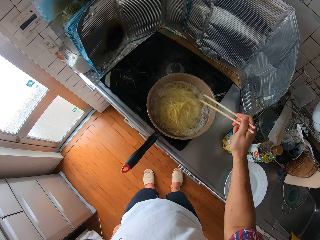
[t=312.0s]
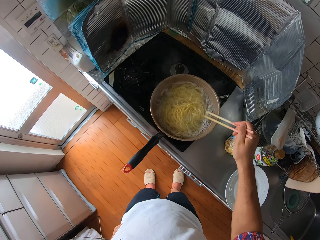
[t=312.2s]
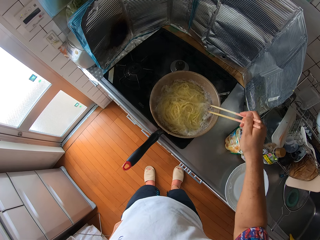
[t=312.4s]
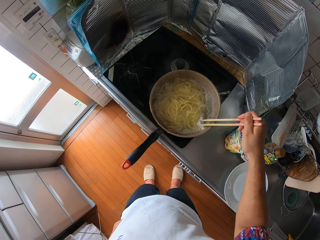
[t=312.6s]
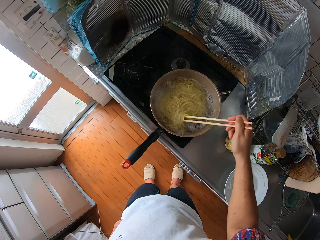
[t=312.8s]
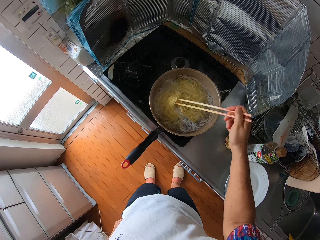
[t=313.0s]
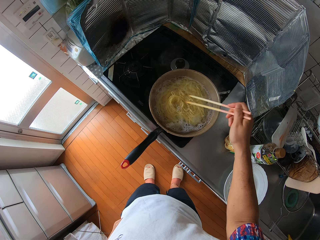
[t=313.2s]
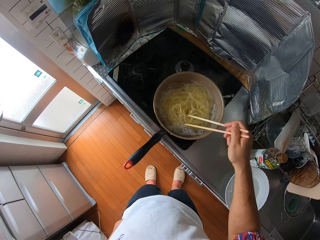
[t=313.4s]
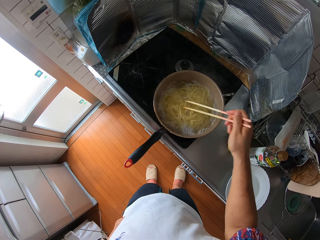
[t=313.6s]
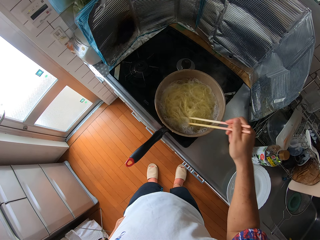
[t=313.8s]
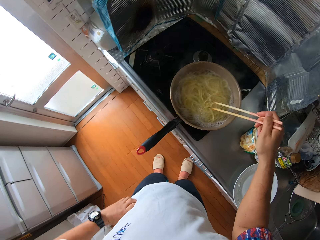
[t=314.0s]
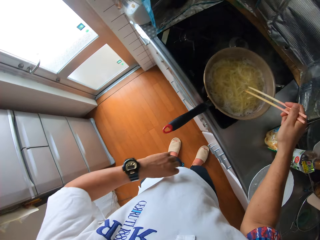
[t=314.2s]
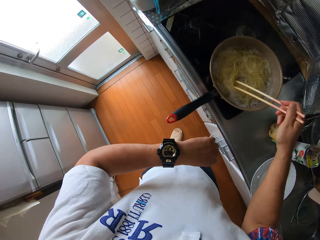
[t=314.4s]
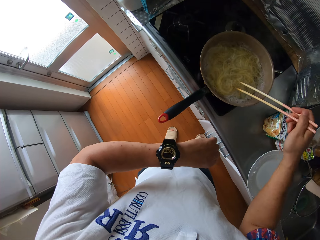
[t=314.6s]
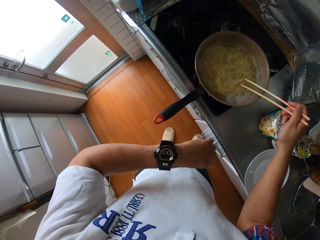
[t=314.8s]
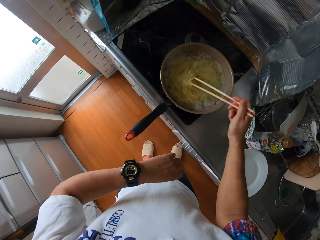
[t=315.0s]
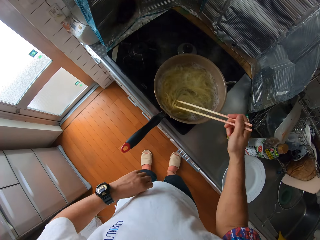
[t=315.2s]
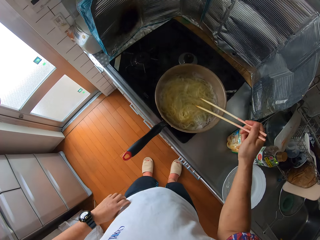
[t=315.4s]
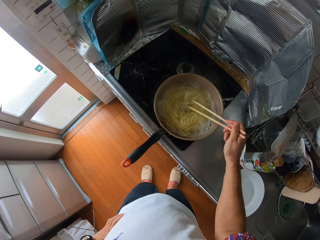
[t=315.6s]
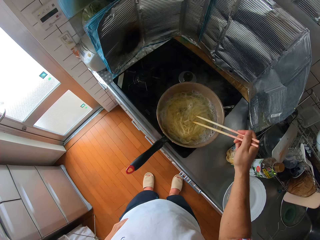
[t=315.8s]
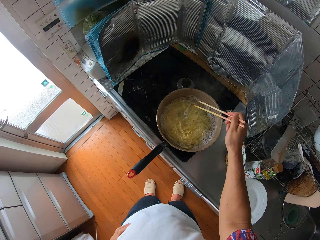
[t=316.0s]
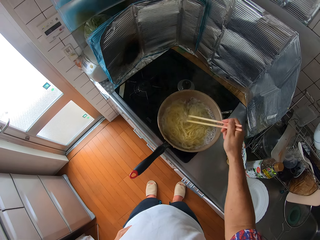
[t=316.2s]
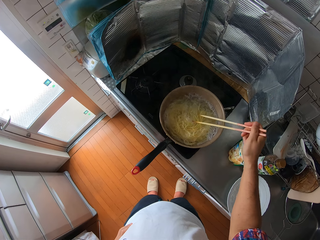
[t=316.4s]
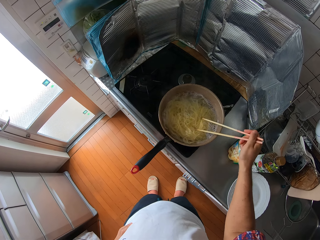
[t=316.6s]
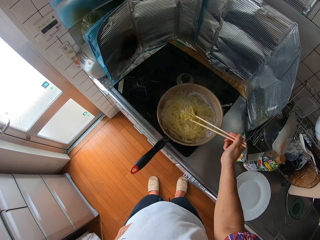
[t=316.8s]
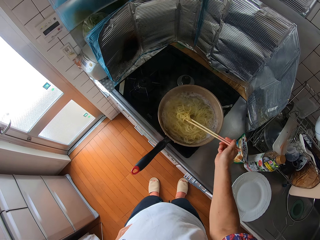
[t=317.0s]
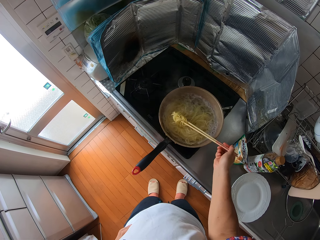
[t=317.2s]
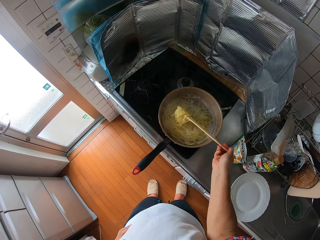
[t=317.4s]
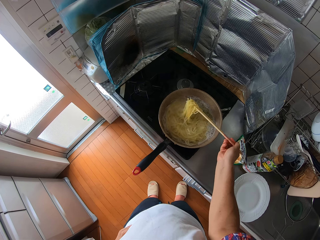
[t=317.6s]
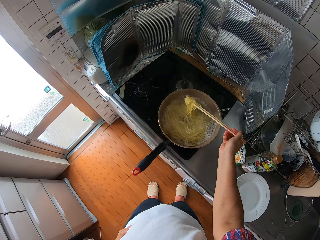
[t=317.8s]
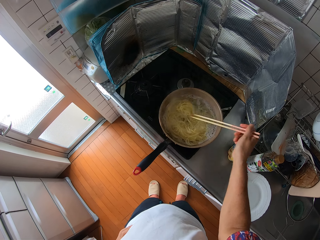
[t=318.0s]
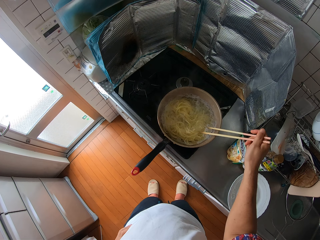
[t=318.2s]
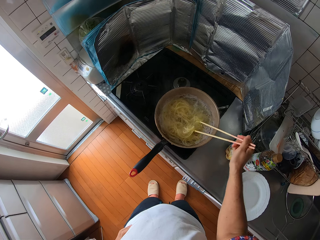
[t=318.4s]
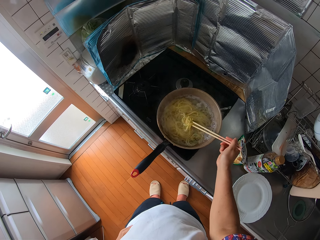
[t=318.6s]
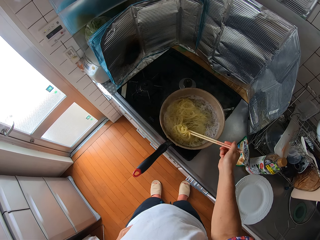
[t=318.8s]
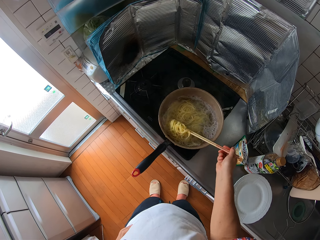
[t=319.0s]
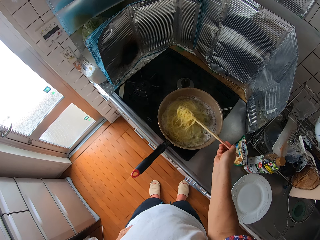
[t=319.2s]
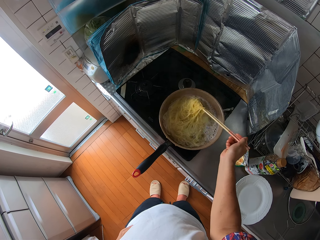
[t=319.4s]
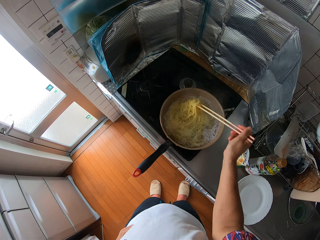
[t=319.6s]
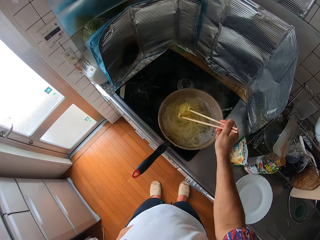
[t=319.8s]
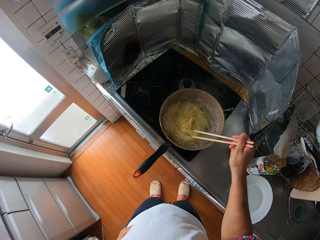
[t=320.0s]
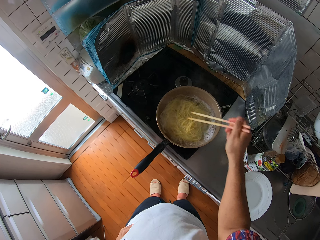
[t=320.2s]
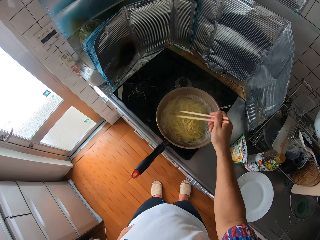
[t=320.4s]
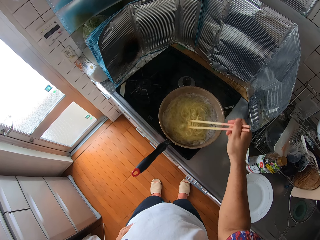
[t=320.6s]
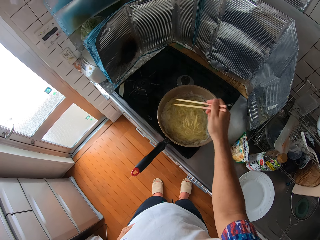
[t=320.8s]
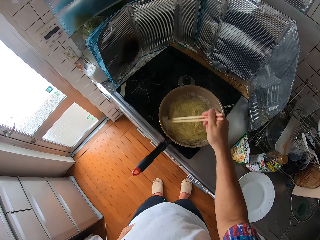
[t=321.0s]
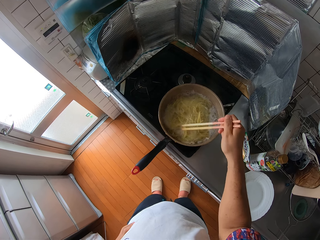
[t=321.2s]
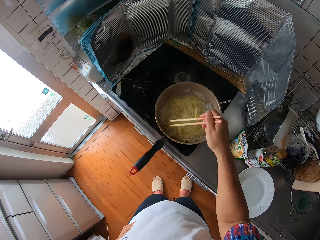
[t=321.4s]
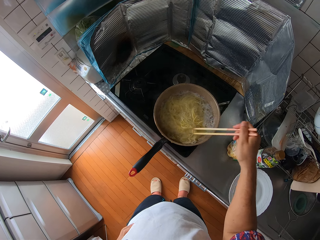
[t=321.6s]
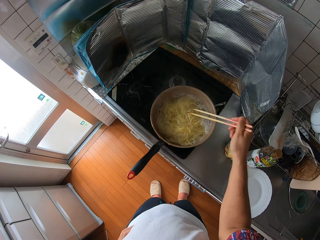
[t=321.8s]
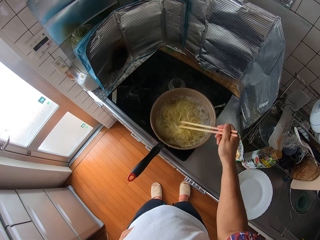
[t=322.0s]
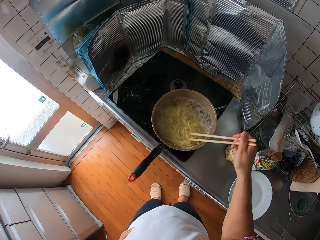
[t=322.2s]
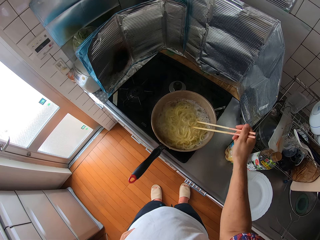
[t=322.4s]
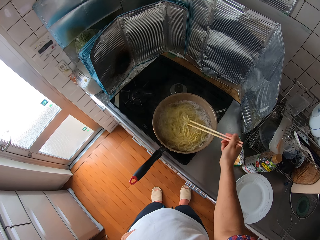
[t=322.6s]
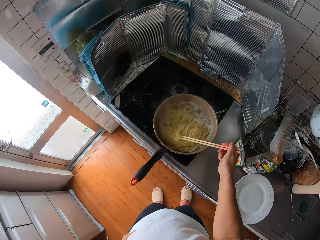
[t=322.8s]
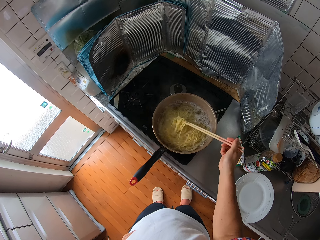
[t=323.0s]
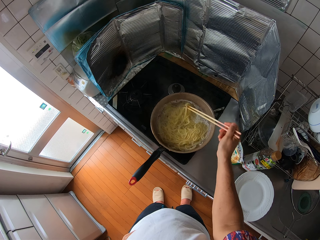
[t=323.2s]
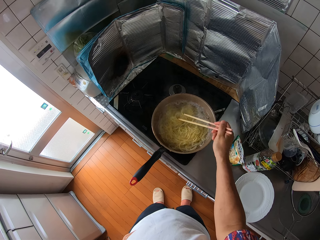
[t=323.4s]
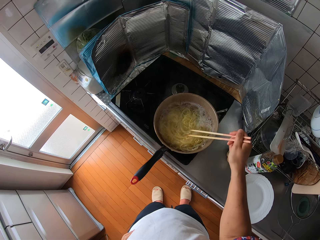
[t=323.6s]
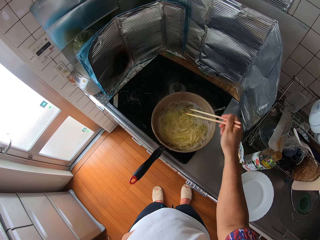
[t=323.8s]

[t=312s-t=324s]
The camera wearer looks at the watch. They hold the waist. They lift spaghetti. They drop the spaghetti.

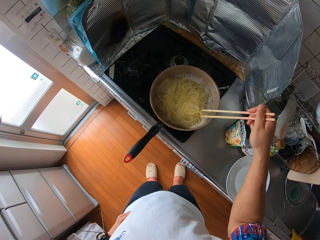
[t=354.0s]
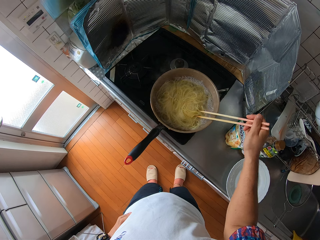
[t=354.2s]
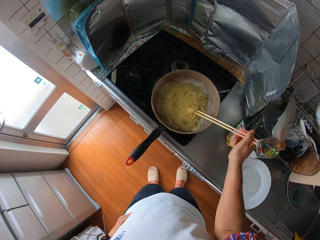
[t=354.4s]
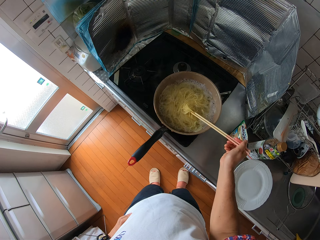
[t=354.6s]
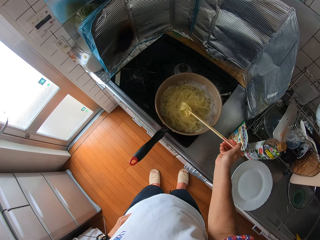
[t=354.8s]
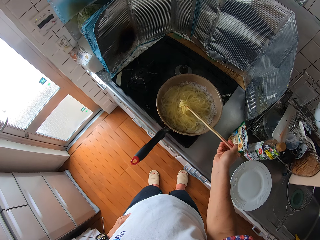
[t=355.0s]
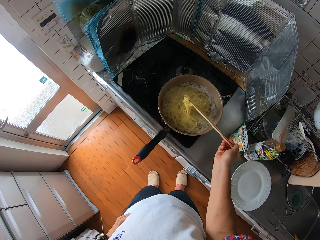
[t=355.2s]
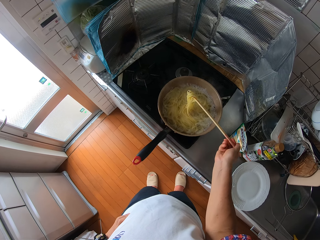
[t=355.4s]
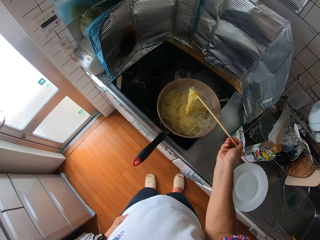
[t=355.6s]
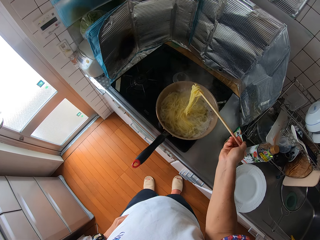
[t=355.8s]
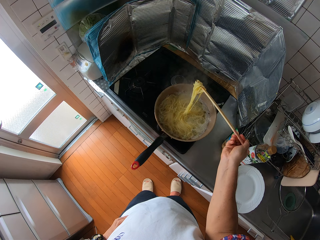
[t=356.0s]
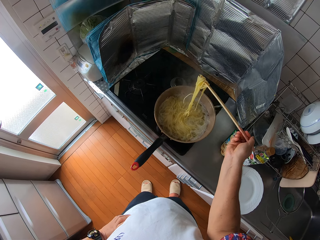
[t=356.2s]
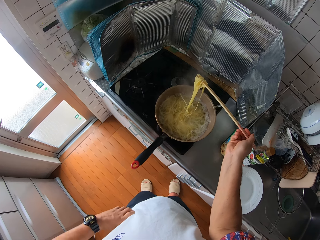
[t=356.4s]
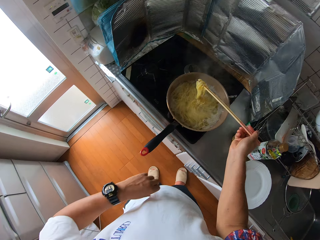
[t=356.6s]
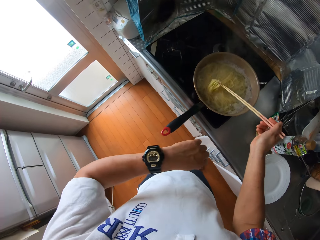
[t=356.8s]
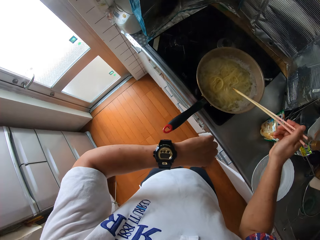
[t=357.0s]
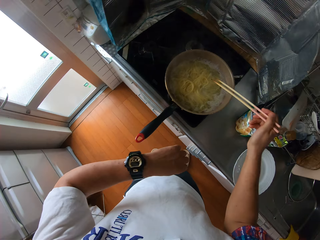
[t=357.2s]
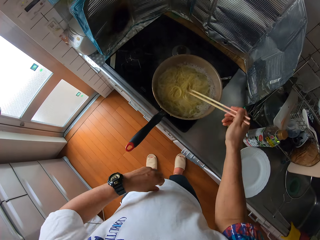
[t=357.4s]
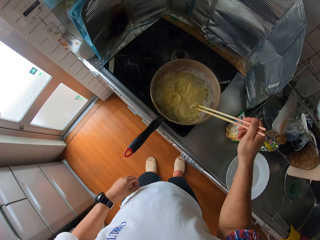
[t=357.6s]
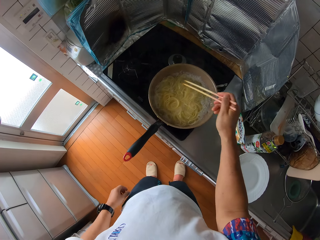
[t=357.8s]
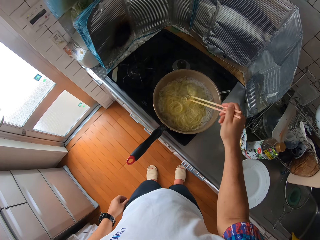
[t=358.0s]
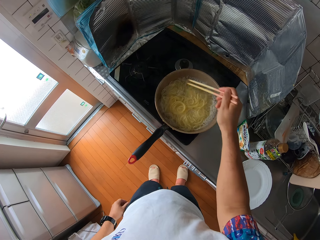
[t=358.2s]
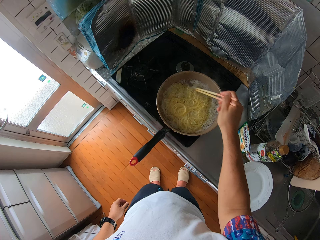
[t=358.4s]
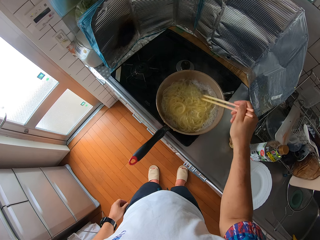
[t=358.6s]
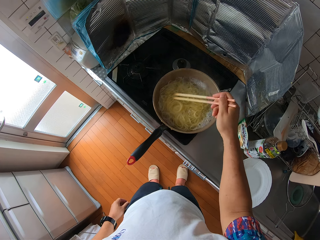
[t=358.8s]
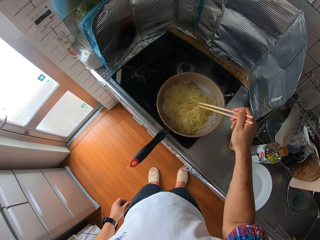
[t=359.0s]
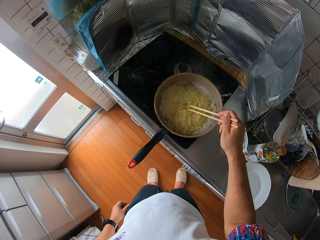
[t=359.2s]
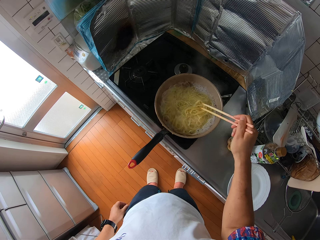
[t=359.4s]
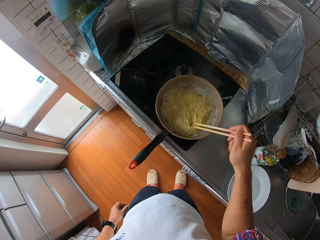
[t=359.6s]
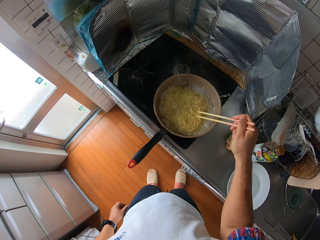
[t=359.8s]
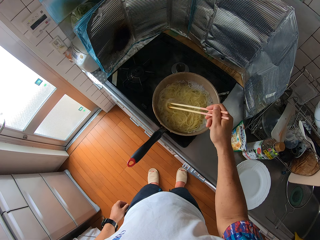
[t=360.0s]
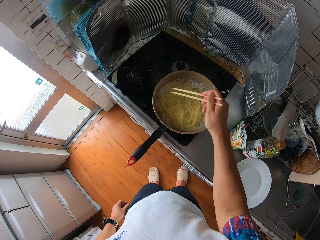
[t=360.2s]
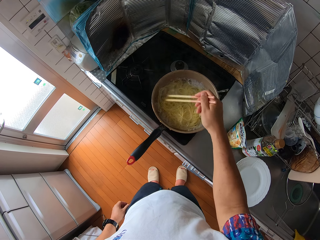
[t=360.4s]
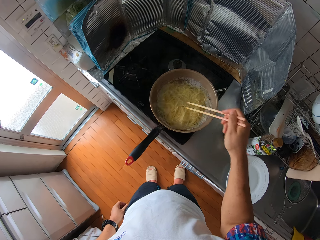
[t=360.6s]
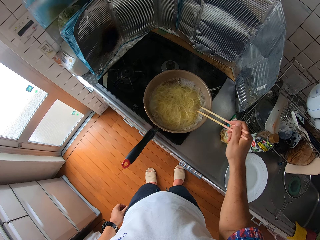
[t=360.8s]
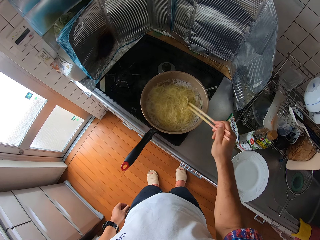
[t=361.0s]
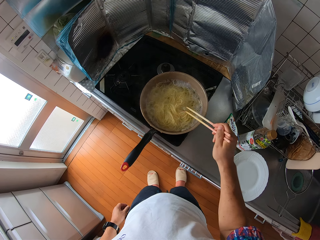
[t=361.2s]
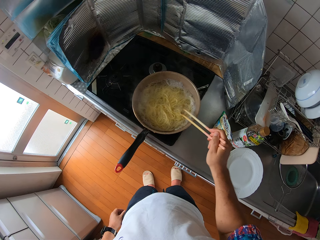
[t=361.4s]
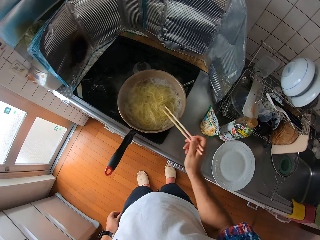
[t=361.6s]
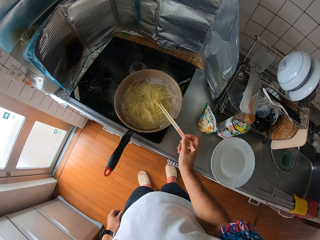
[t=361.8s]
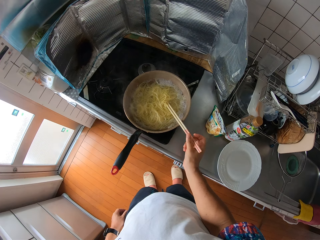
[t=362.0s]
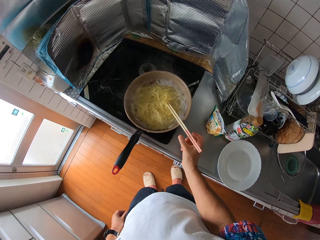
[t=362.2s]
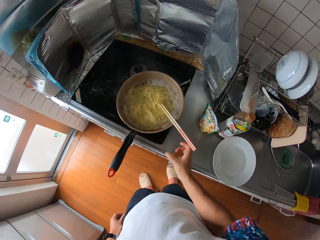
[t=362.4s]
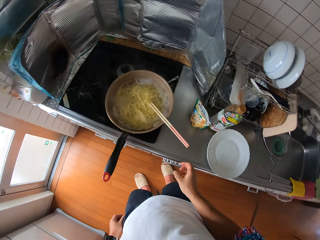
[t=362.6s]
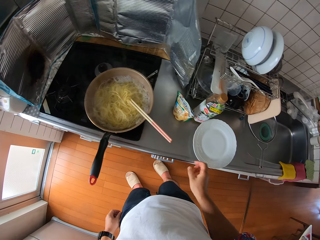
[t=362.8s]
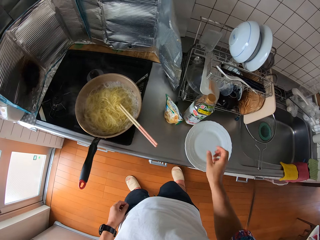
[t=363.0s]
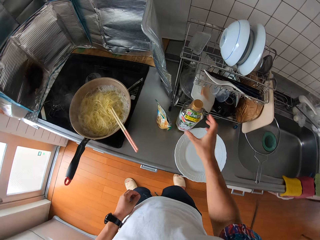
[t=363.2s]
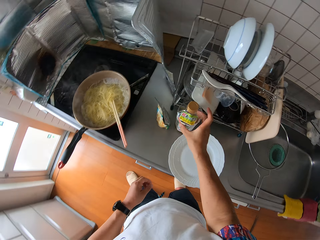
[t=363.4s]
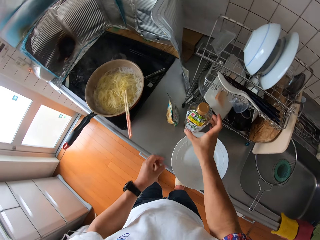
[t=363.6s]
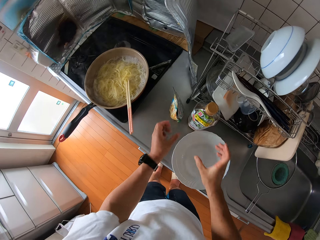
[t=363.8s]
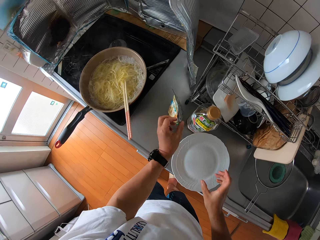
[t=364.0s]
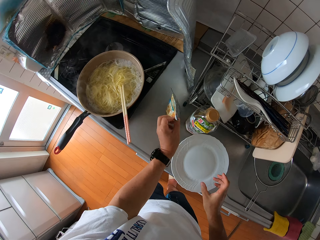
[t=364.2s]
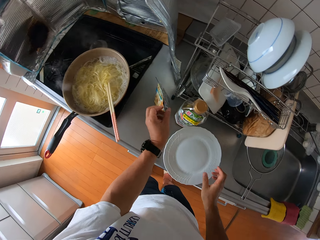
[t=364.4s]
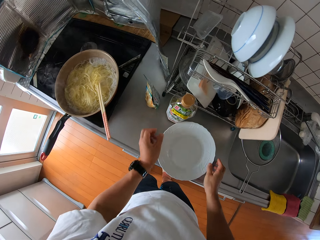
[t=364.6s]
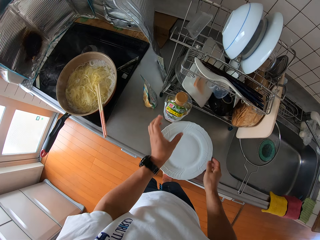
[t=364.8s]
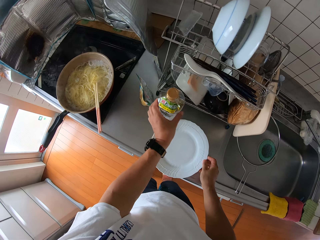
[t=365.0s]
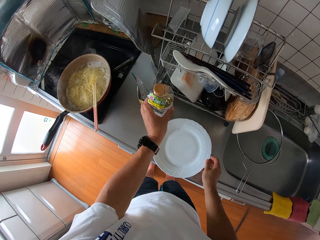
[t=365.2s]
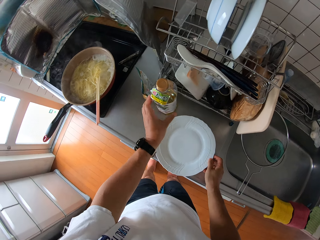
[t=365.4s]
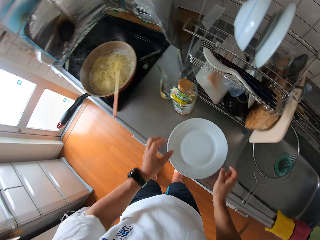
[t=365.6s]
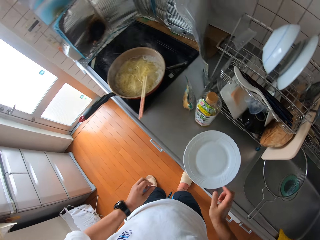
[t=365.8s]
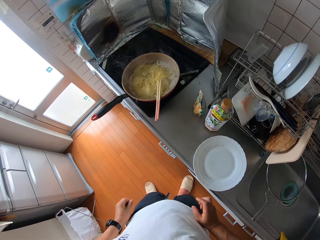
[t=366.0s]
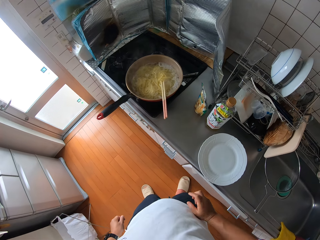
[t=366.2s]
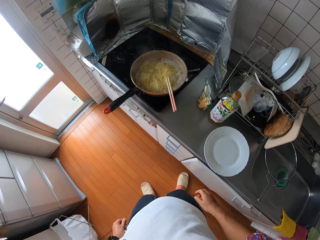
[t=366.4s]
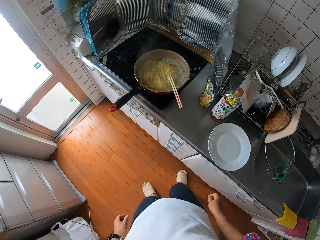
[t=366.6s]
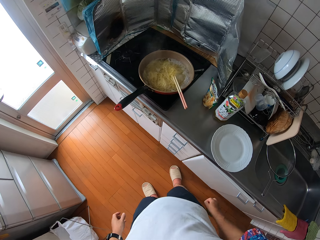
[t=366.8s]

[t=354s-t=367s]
The camera wearer lifts spaghetti. They look at the wrist watch. They drop the spaghetti. They lean the chopsticks on the cooking pot. They move a leg. They touch a bottle. They move a hand away from the bottle. They move a leg. They move something. They move plates. They move the bottle. They walk.
